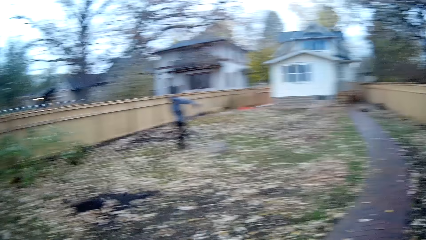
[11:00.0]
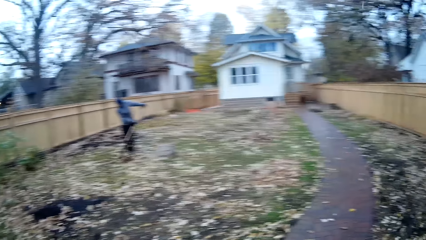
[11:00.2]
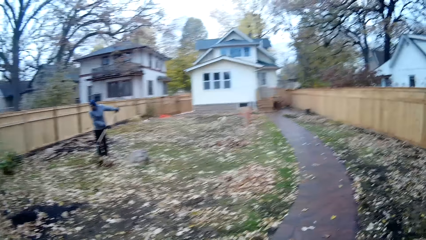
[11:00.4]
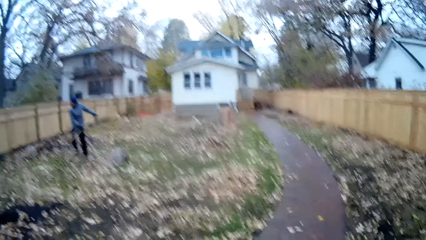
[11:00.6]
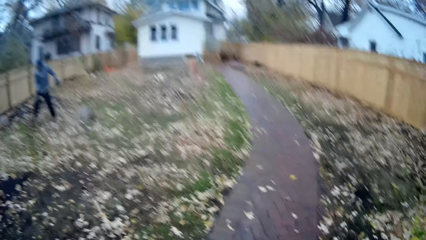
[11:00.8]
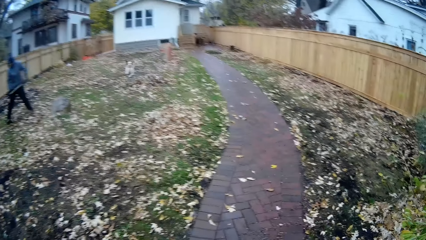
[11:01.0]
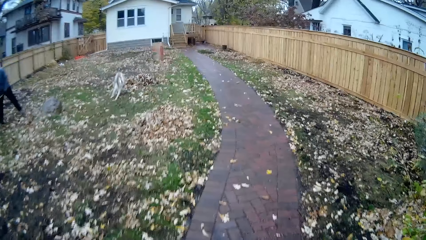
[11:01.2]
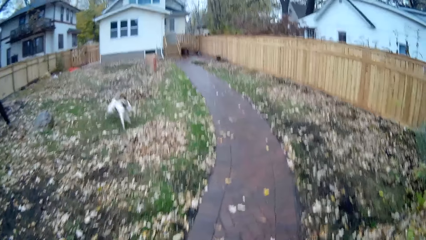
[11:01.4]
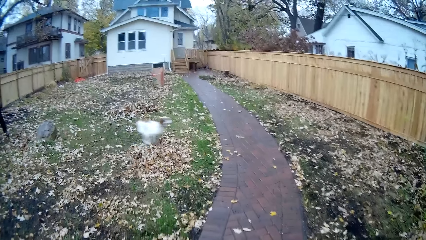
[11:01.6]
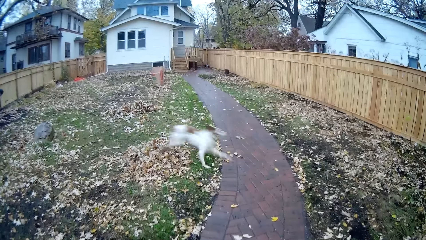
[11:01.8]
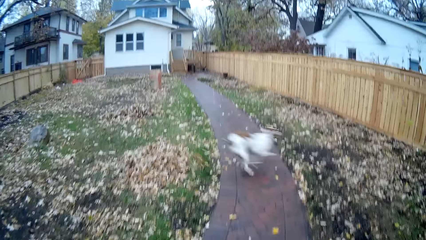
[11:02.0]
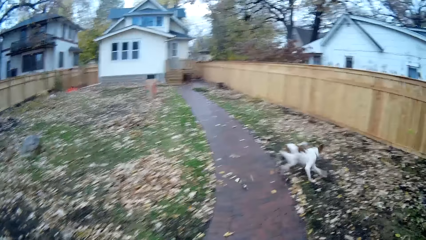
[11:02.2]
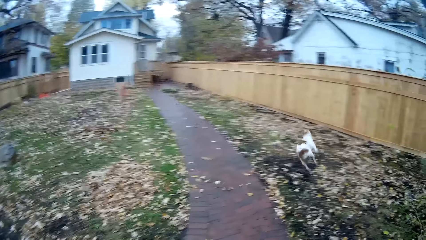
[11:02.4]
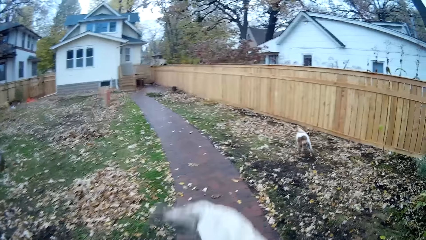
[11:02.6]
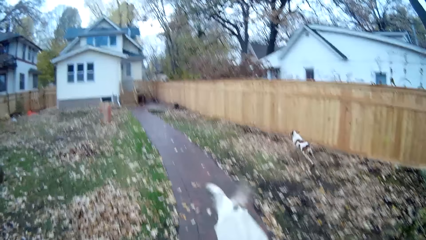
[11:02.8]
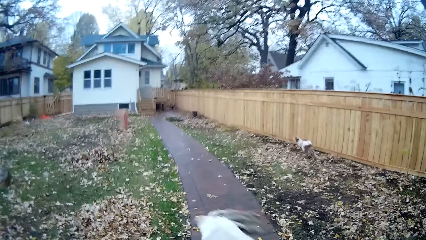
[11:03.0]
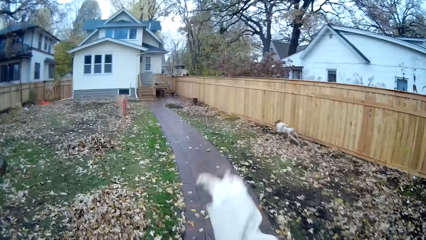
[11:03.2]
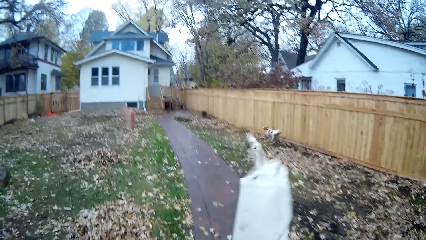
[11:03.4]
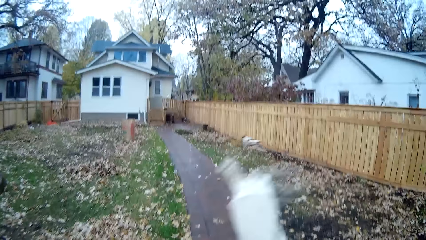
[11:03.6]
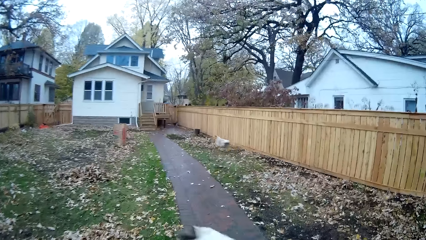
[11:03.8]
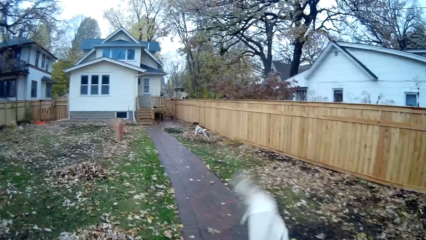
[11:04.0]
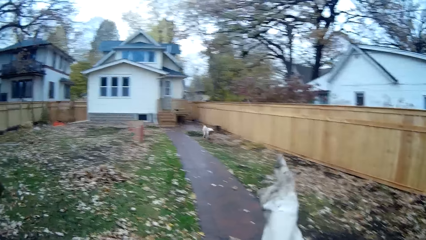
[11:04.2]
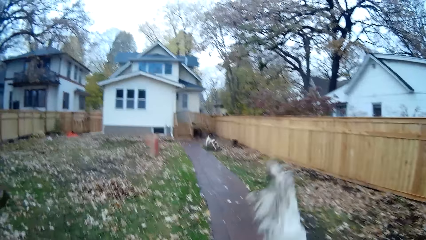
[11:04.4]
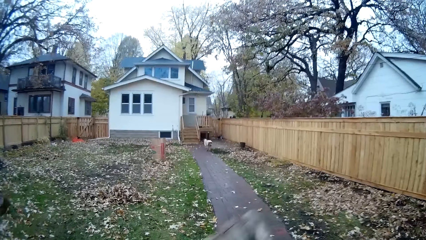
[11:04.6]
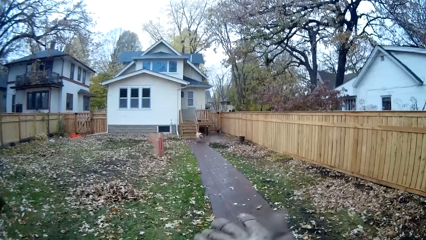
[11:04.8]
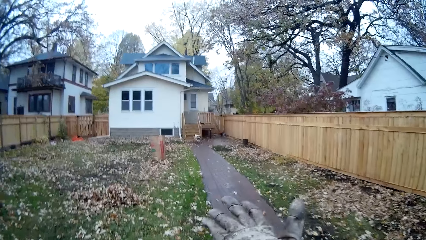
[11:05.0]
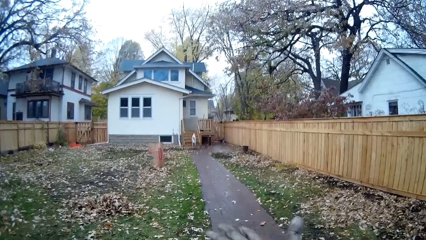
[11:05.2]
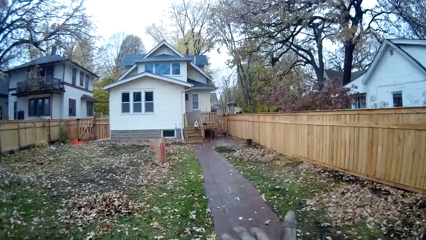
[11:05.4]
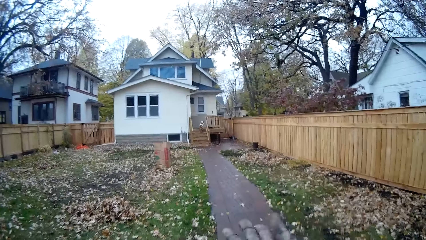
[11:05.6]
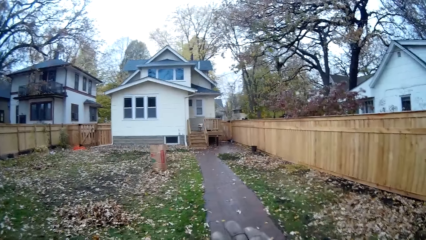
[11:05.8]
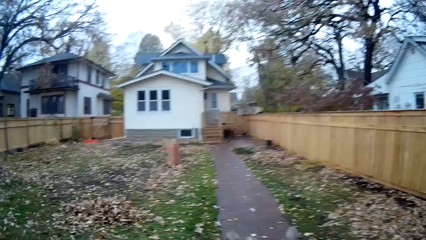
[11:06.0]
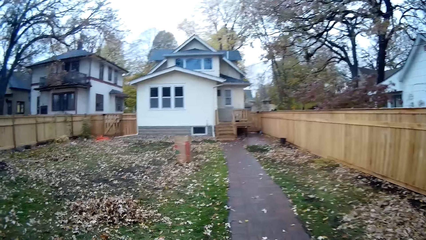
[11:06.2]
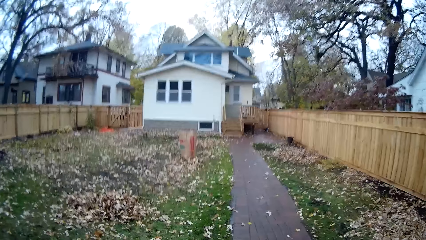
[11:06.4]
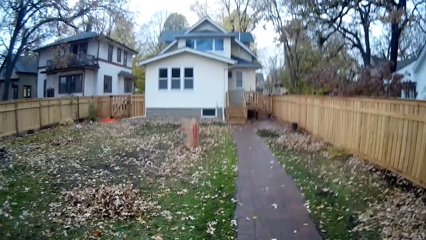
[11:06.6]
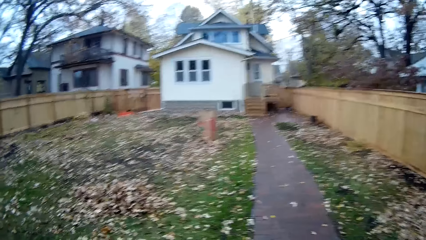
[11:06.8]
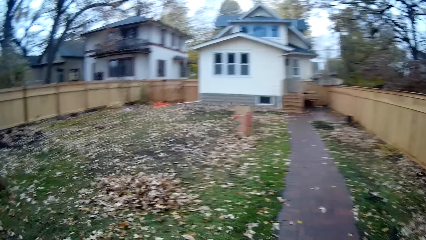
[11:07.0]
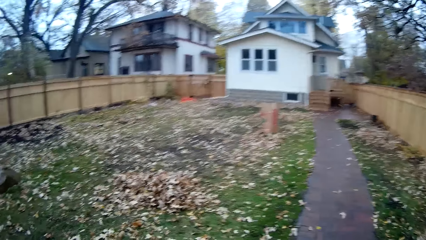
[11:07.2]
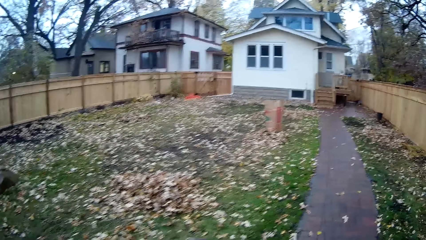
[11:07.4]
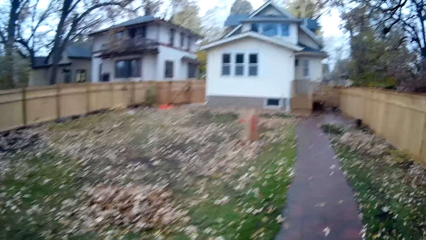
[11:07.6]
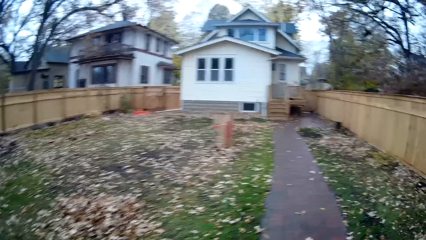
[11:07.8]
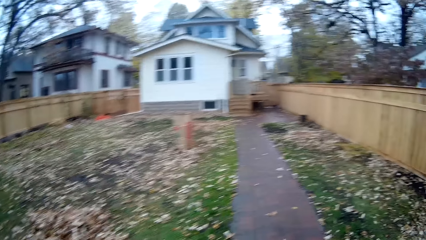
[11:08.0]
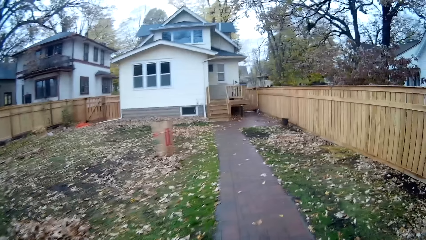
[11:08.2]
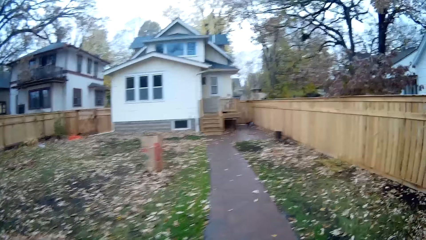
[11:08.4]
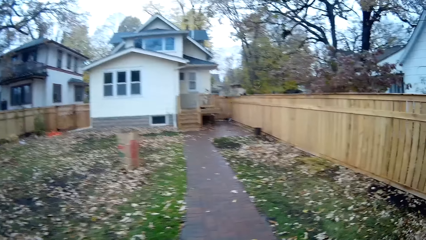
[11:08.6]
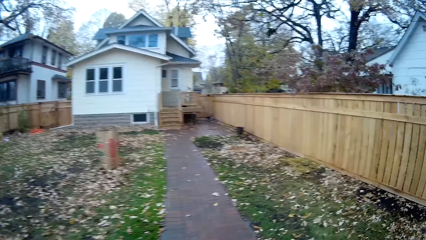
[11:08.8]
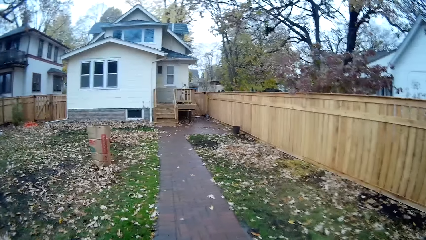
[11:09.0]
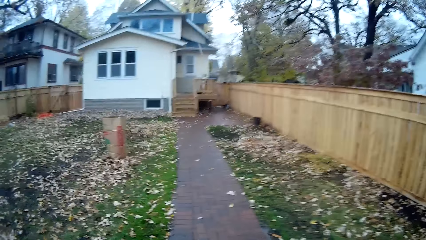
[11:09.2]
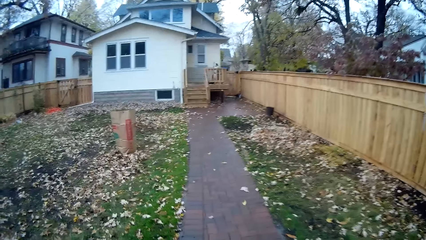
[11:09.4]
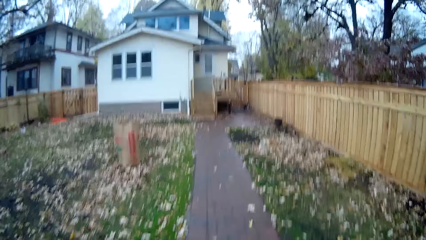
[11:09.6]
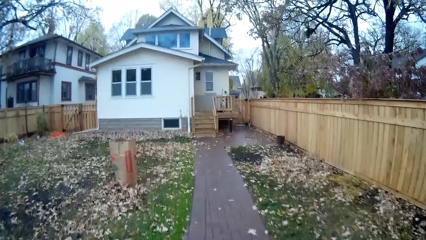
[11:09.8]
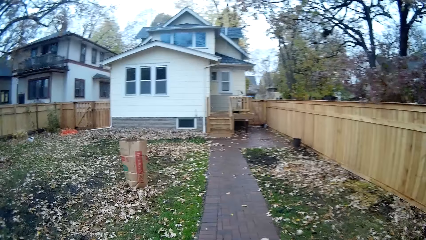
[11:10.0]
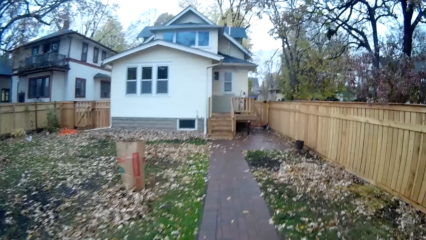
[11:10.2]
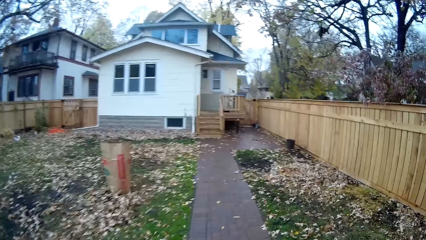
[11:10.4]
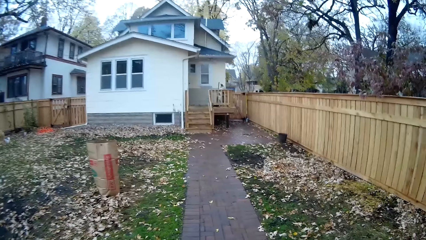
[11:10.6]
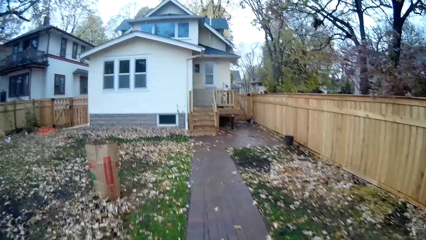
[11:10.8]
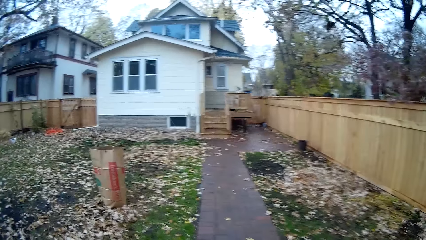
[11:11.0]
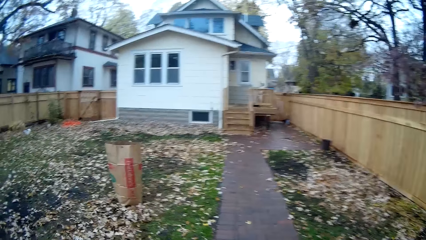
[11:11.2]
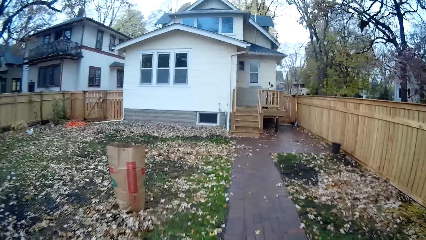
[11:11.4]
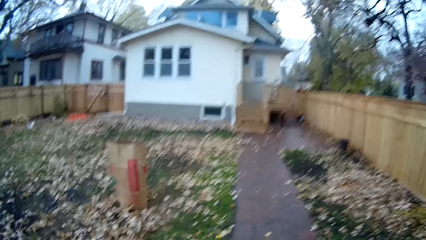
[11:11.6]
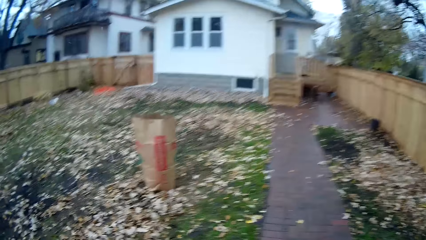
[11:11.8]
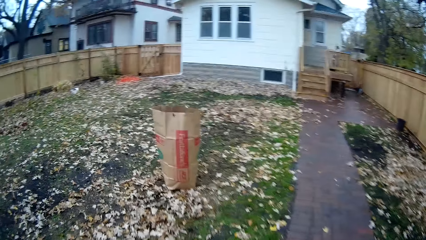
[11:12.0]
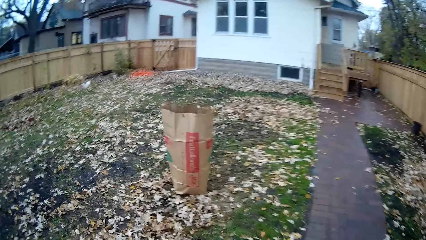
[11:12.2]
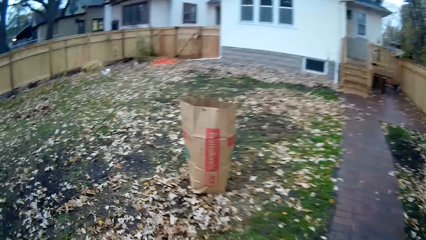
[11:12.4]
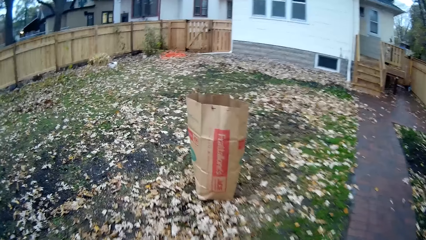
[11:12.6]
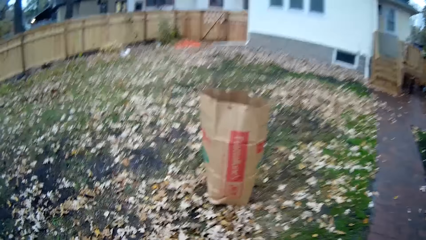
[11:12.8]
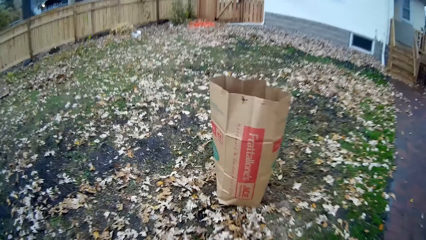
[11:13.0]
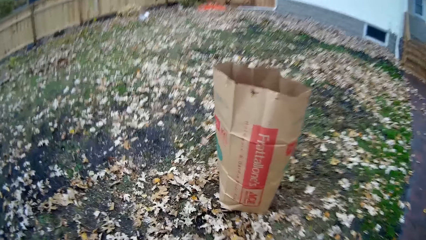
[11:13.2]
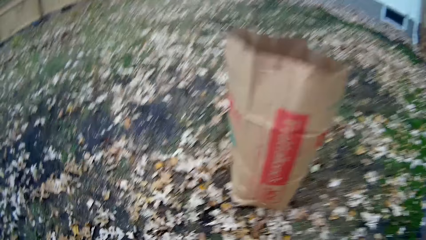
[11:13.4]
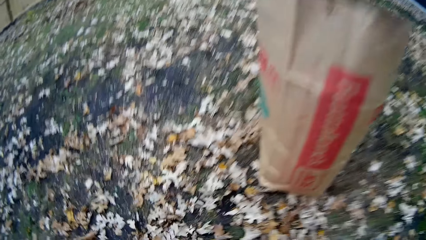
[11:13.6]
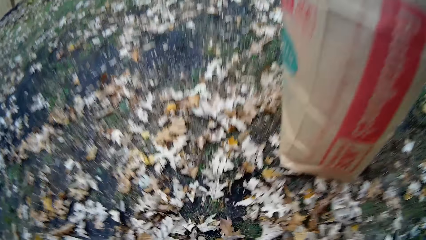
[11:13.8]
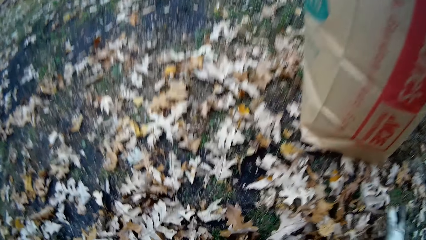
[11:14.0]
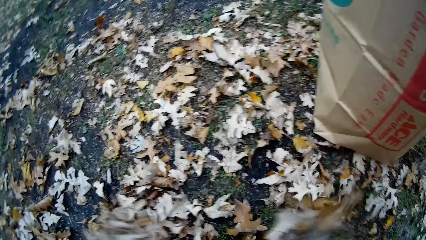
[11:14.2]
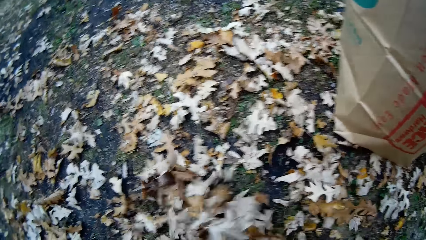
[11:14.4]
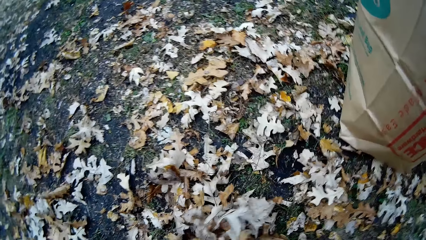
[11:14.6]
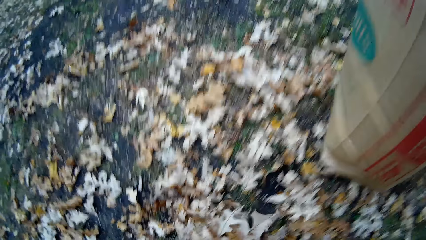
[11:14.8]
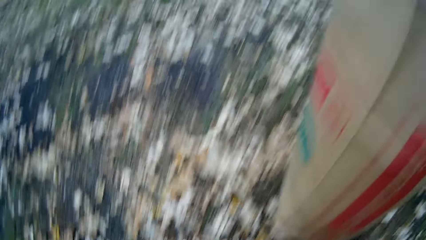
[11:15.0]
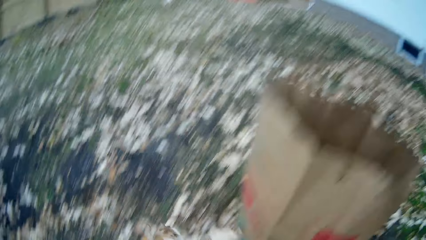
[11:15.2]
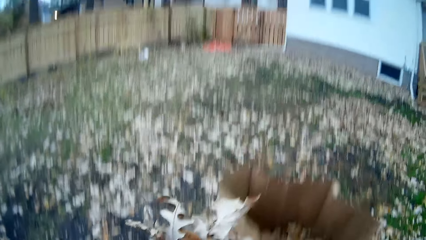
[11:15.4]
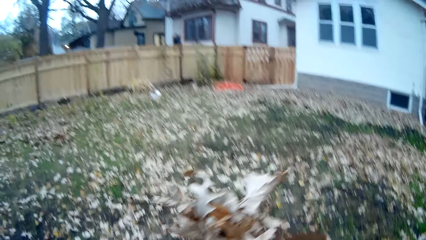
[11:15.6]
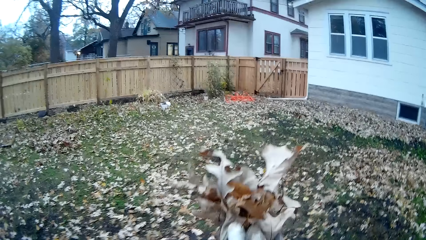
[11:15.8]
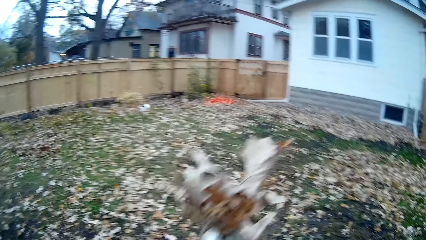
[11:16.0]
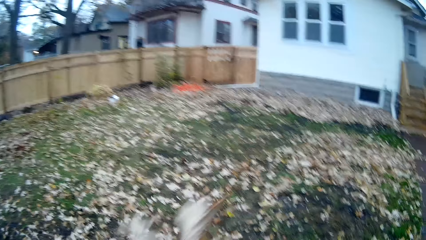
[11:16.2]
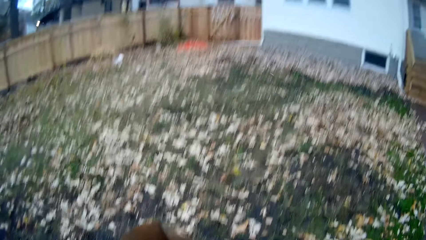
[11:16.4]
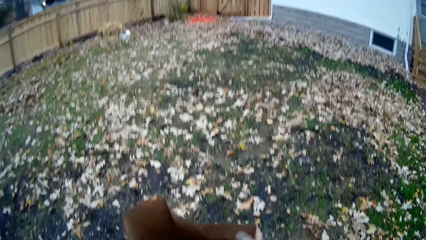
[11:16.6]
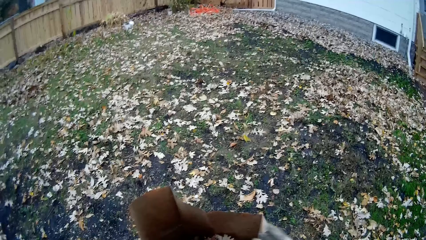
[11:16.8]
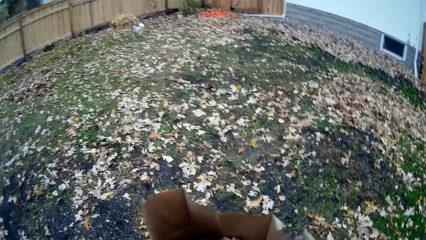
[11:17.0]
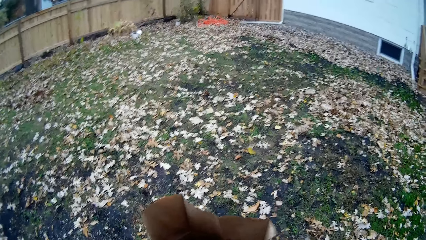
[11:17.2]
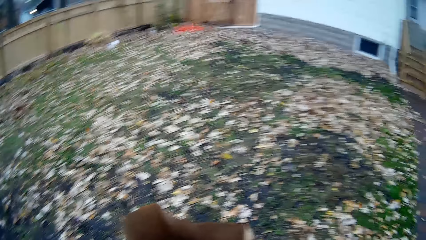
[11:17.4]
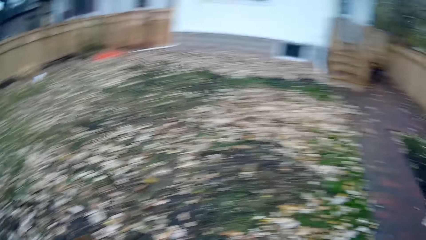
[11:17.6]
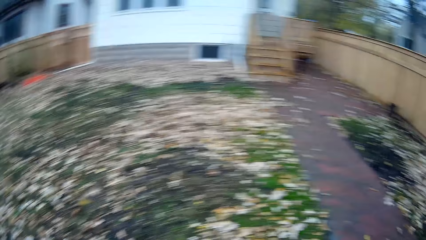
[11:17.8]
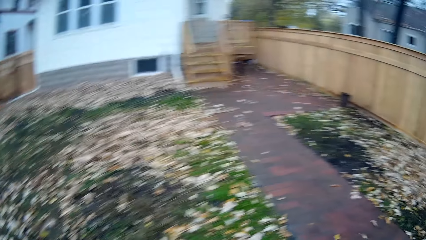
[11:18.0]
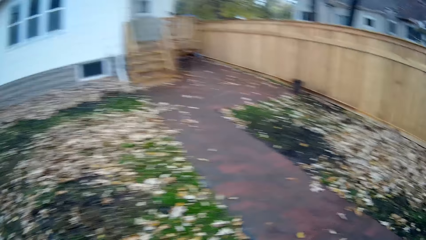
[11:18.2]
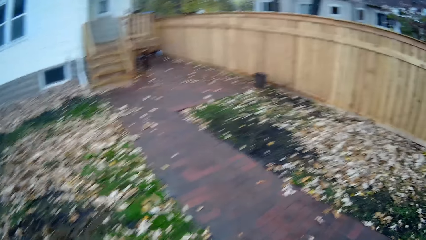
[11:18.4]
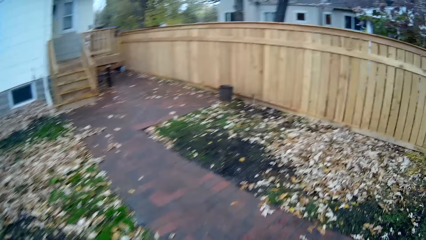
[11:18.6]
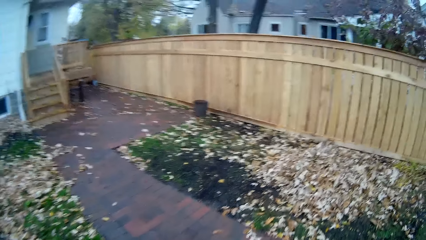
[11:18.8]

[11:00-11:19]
The camera wearer looks around. She wears a hand glove in her right hand. She adjusts the glove. She moves forward. She packs flowers from the floor with both her hands. She drops the flowers into the paper bag on the floor.
